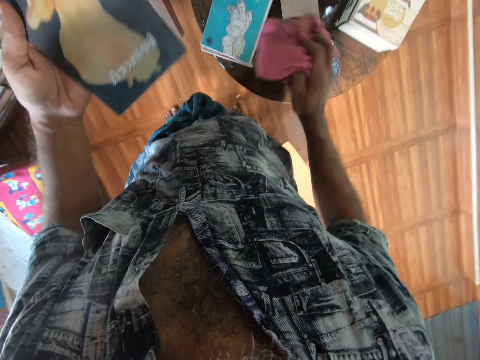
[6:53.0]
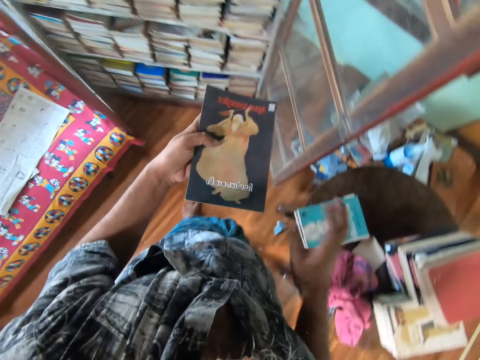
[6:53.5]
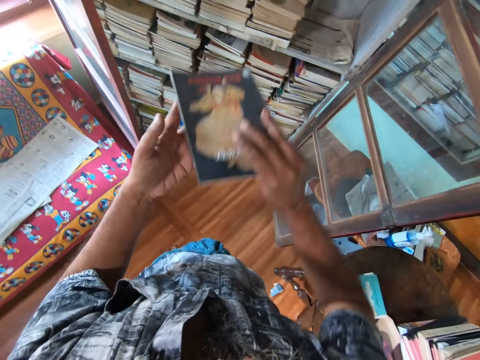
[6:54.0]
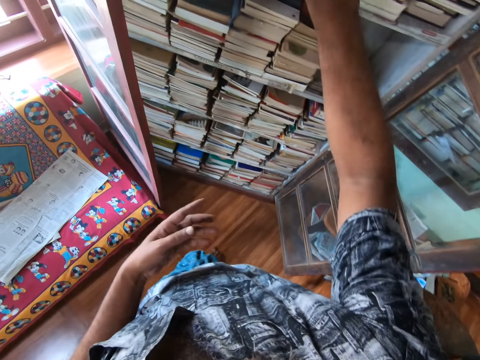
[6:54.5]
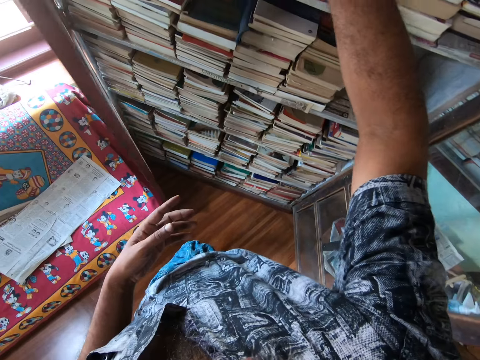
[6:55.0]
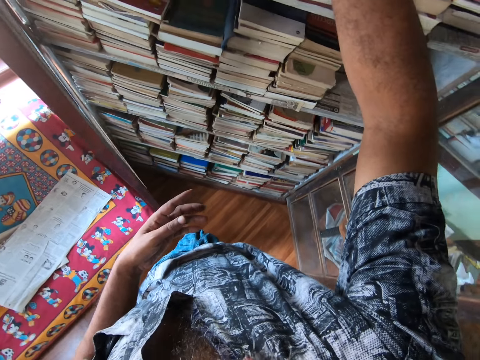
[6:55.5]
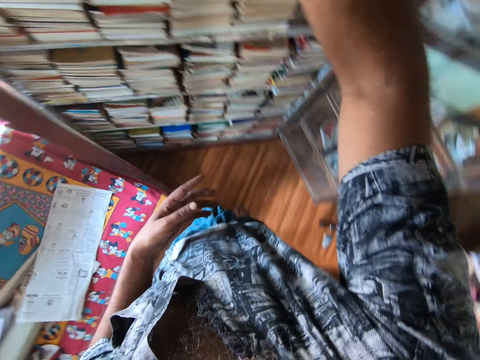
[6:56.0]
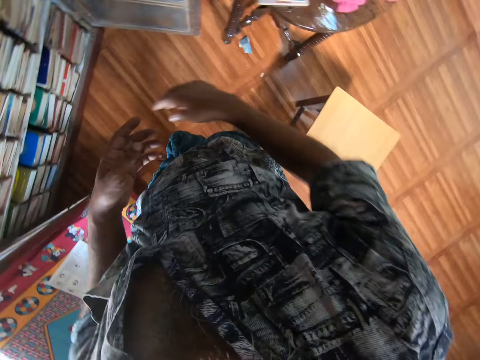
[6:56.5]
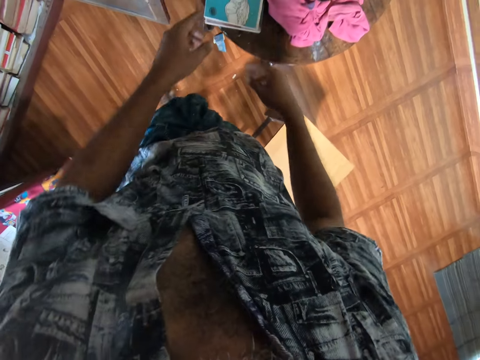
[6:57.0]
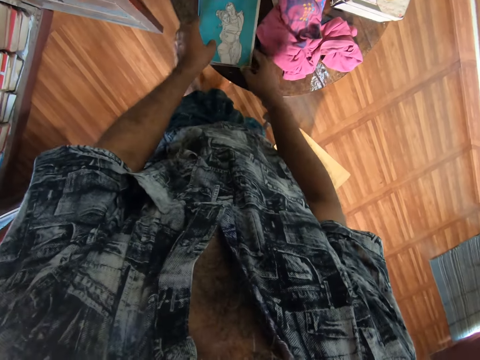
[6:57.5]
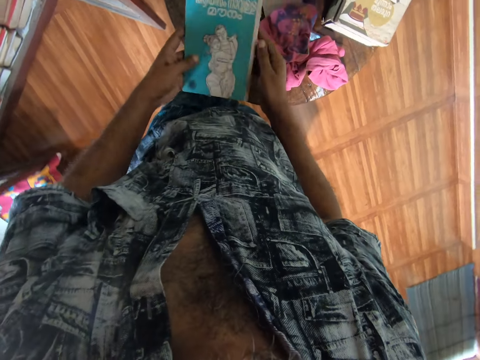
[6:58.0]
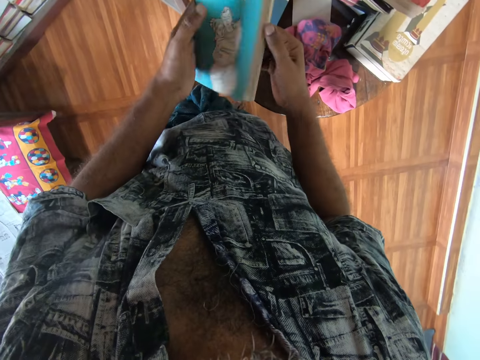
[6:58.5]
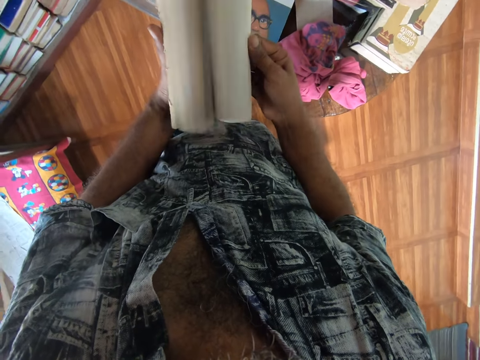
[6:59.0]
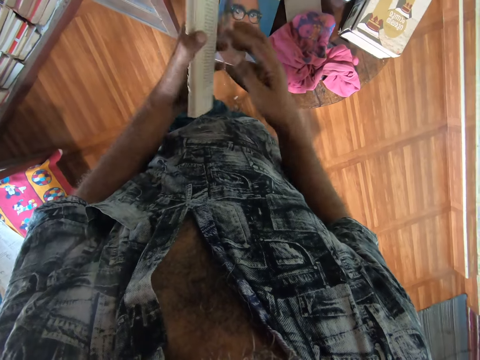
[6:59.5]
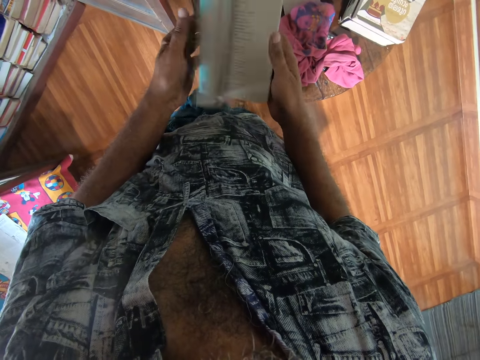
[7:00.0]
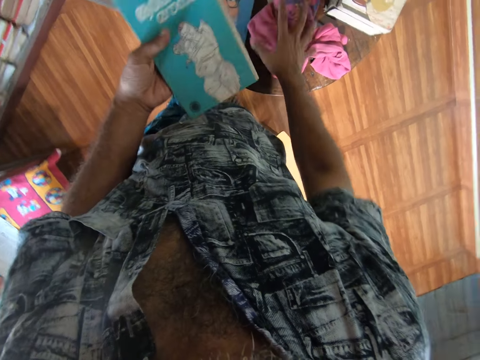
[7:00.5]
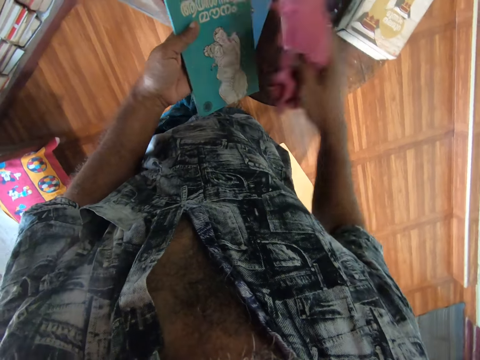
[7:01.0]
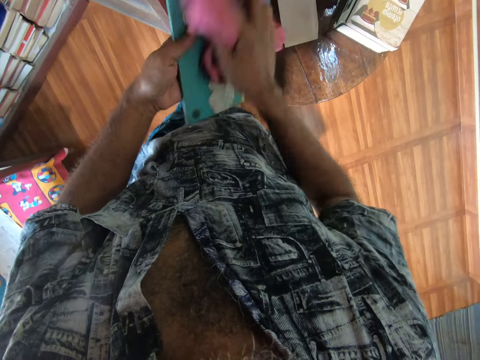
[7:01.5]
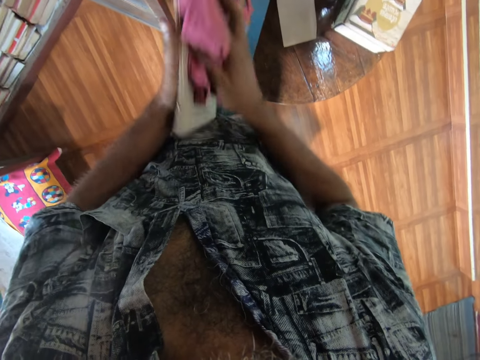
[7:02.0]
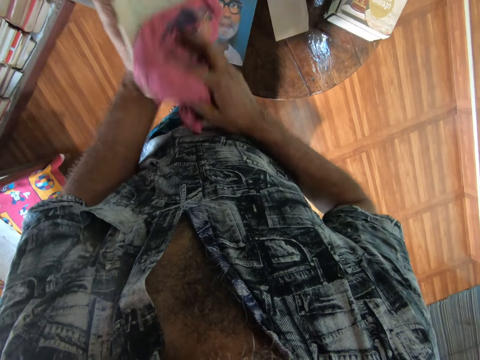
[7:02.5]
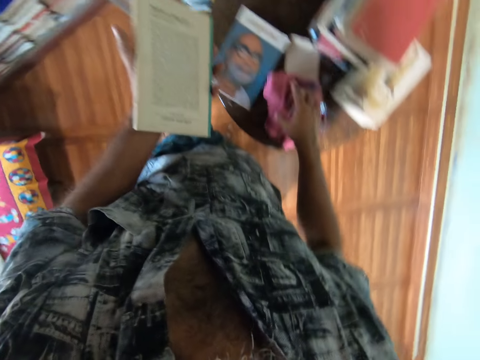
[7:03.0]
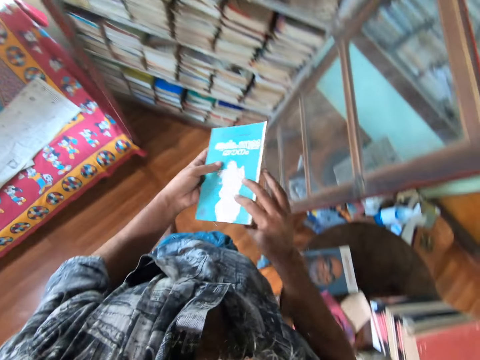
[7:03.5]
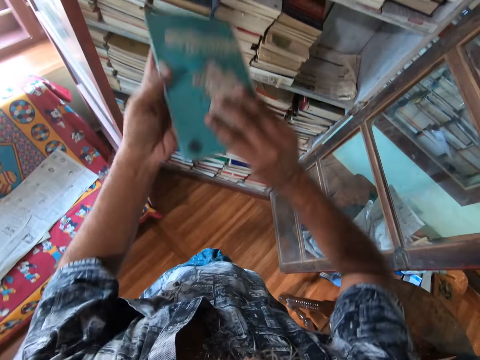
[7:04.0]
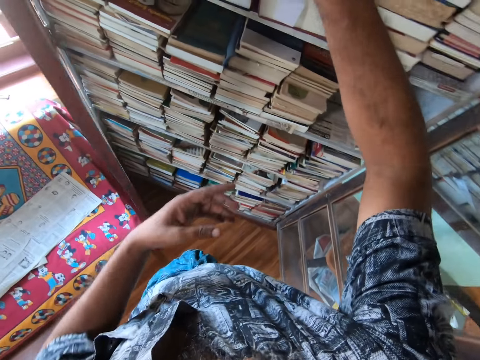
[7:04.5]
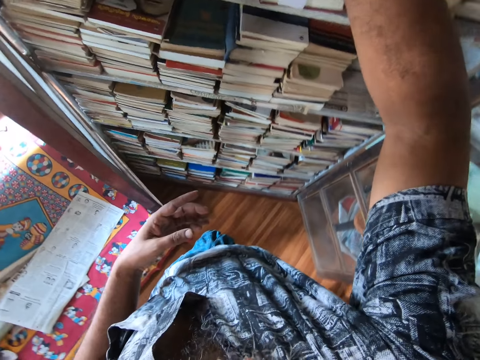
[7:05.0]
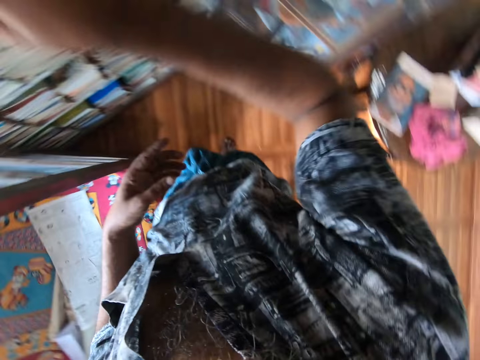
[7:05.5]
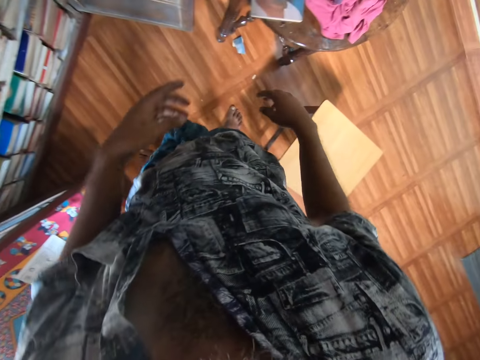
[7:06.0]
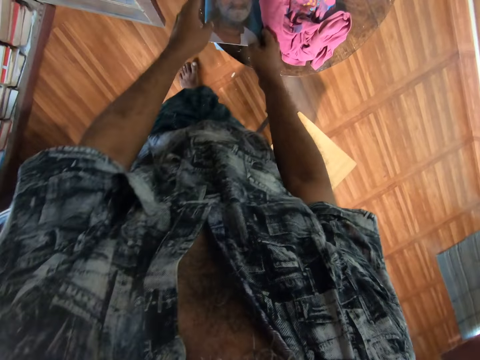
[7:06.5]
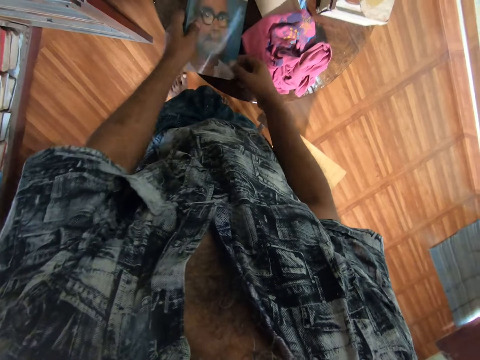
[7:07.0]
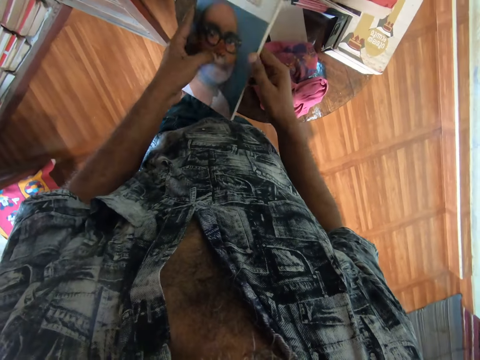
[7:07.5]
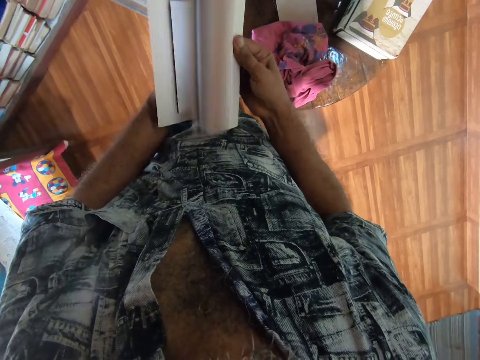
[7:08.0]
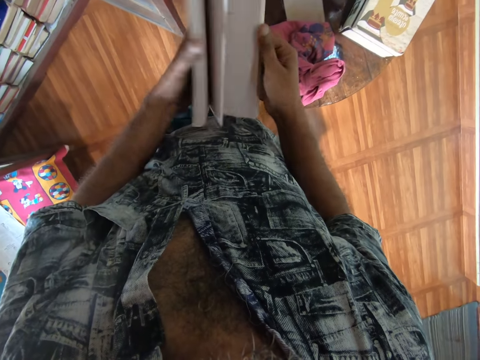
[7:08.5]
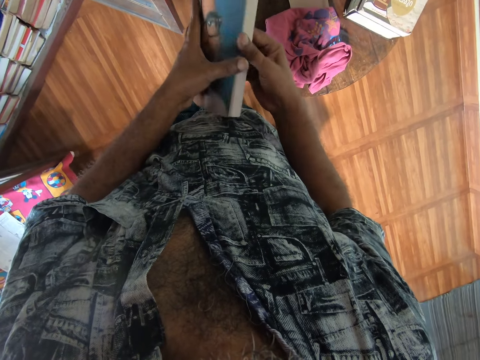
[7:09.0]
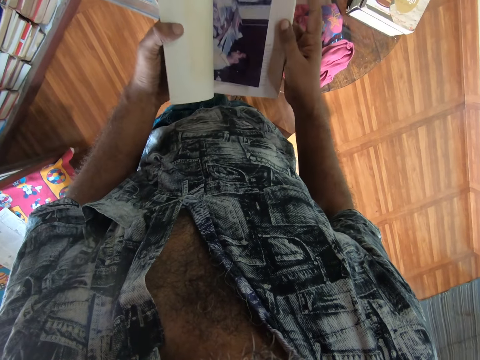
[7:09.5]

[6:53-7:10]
The camera wearer puts the piece of cloth on the table. They put the book on the bookshelf. They pick the book from the table. They look at the book. They pick the piece of cloth from the table. They wipe the book with the piece of cloth. They put the piece of cloth on the table. They put the book on the bookshelf. They pick the book from the table. They look at the book.

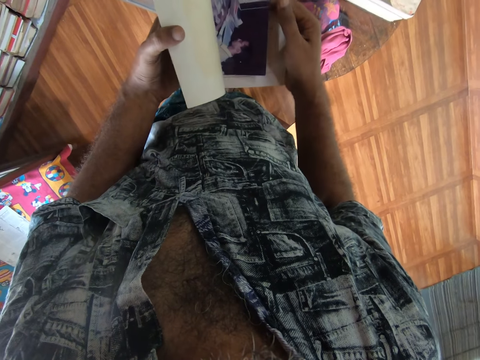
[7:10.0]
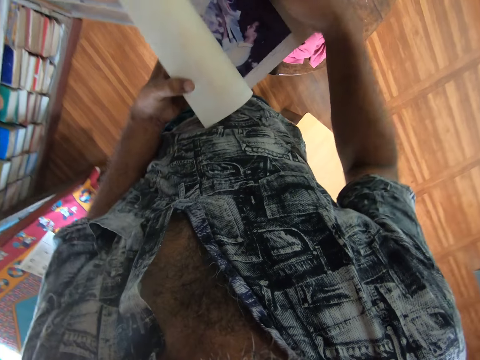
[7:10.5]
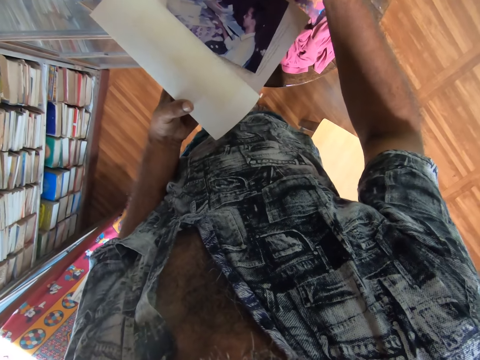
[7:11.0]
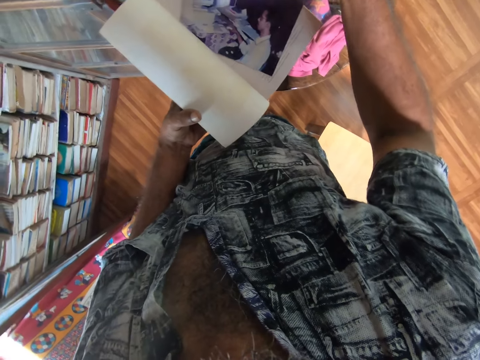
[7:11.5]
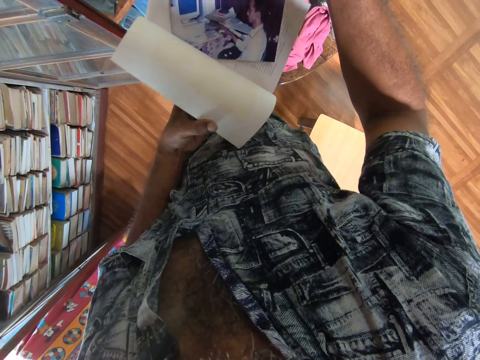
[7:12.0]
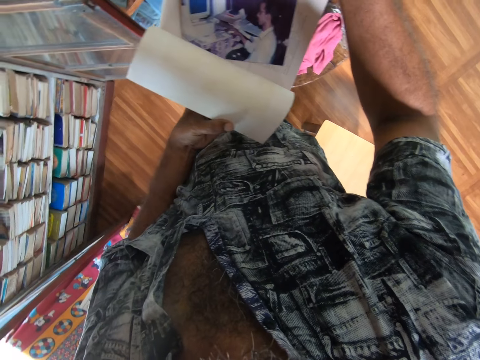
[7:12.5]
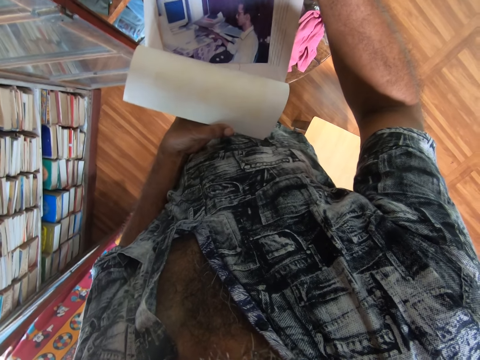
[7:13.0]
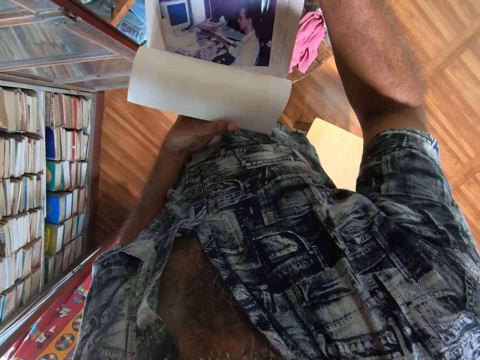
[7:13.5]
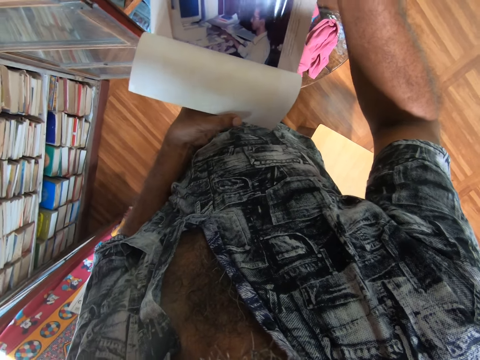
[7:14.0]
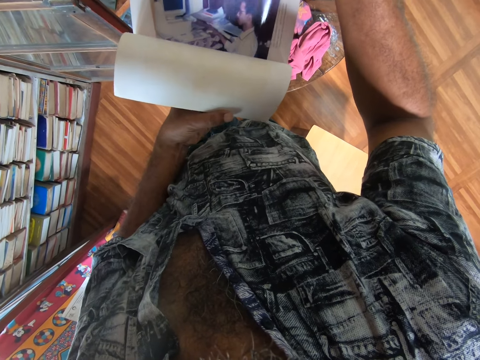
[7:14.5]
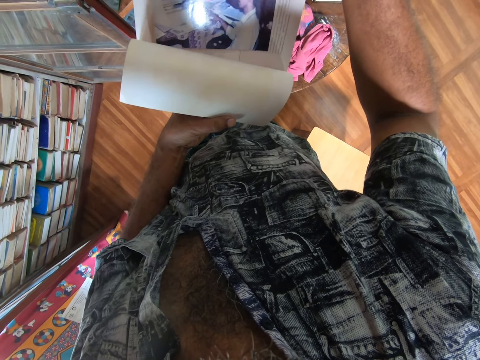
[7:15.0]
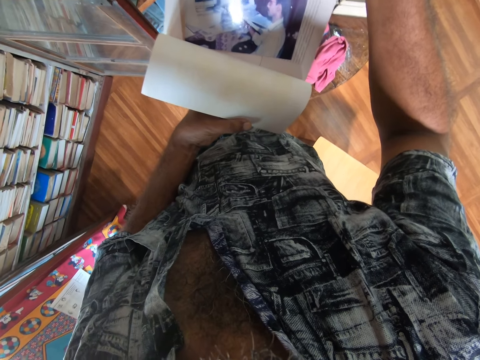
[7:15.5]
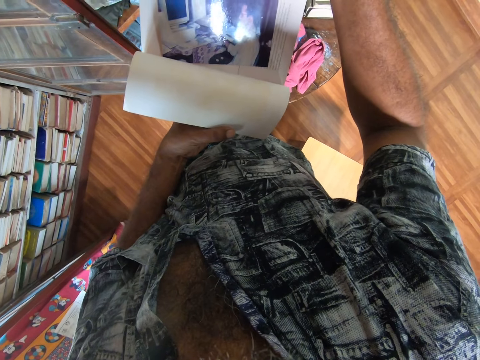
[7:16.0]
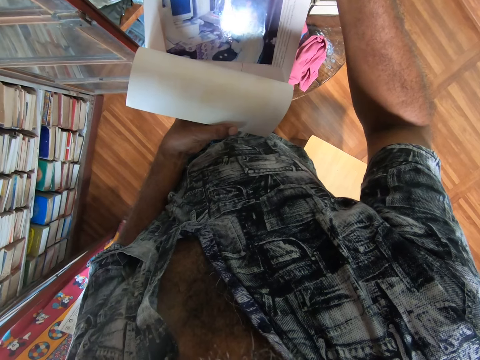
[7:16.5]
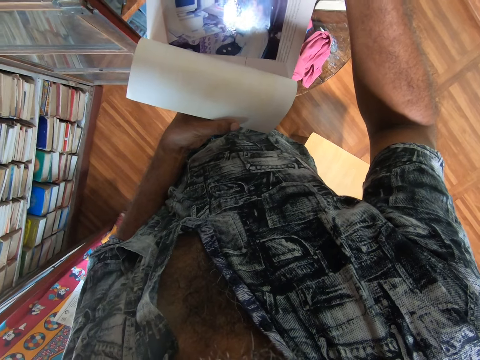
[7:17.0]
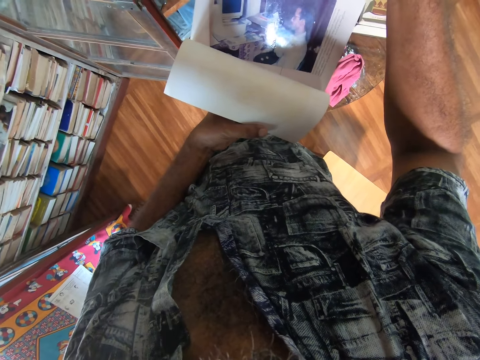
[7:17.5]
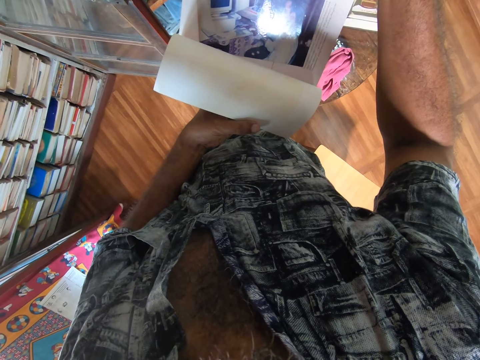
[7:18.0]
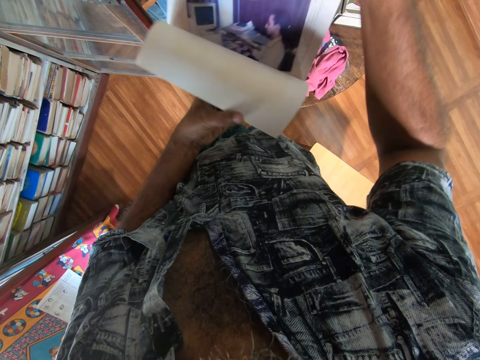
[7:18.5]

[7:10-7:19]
The camera wearer stares at a photograph in the book.
